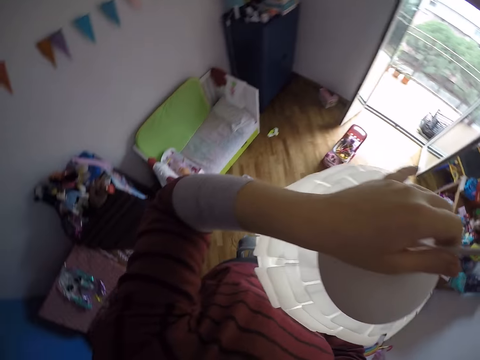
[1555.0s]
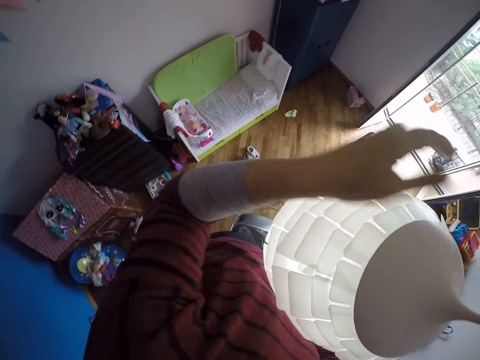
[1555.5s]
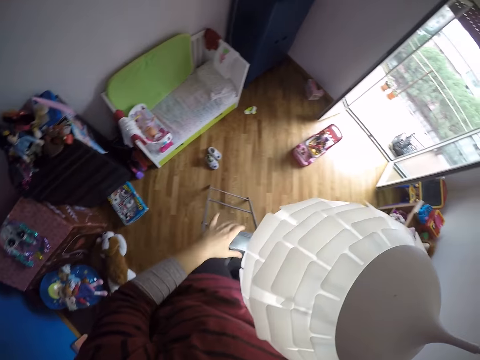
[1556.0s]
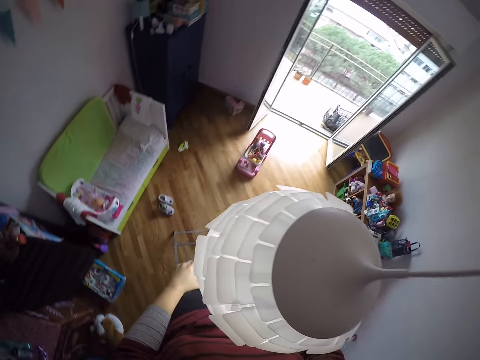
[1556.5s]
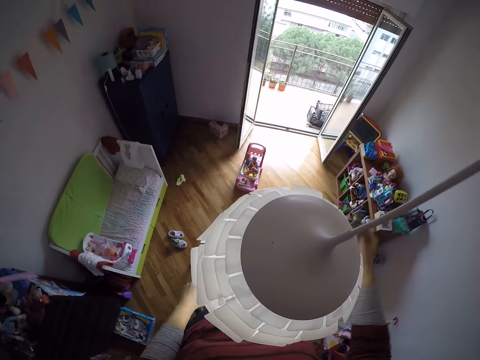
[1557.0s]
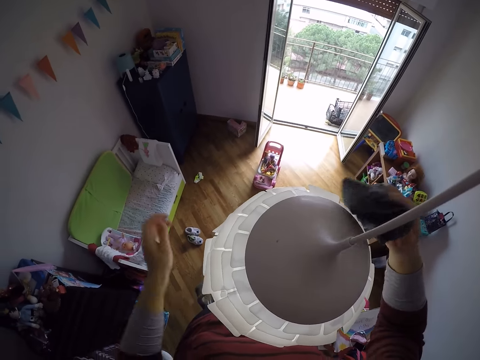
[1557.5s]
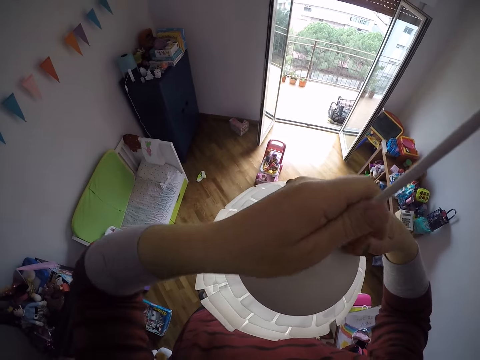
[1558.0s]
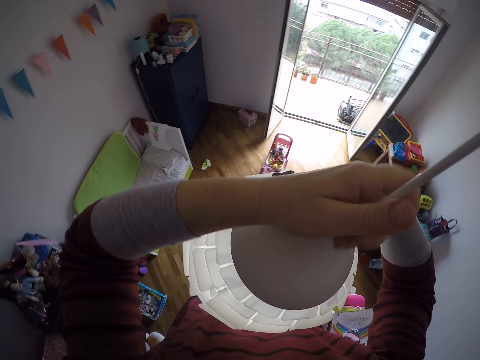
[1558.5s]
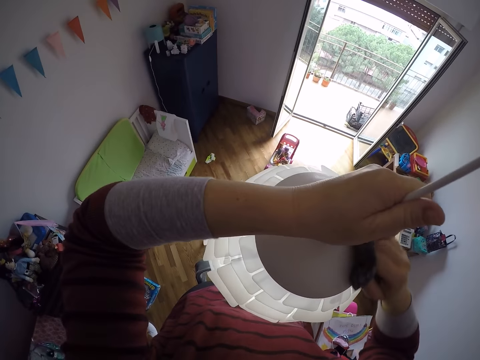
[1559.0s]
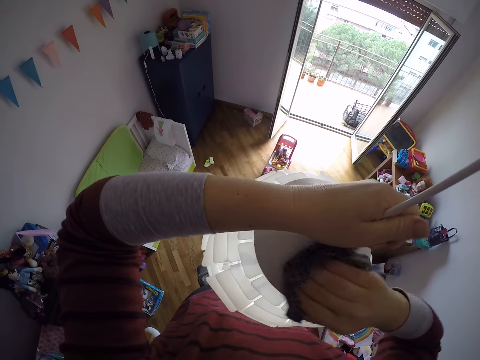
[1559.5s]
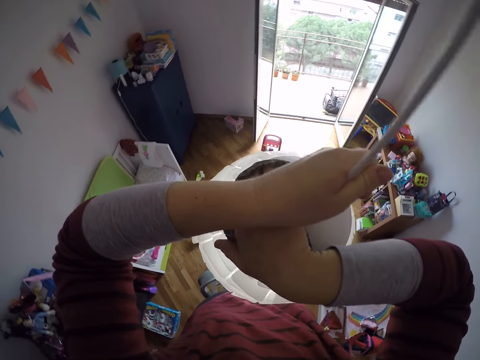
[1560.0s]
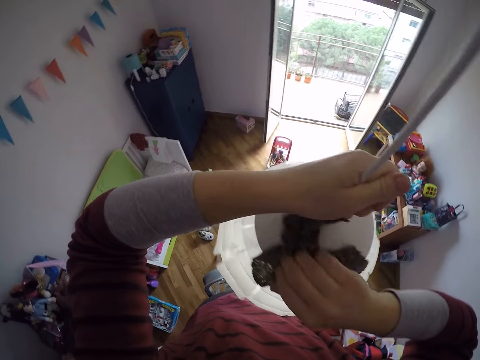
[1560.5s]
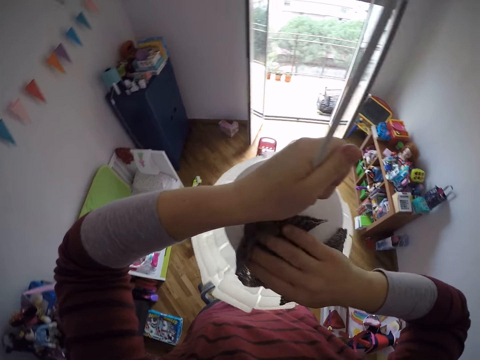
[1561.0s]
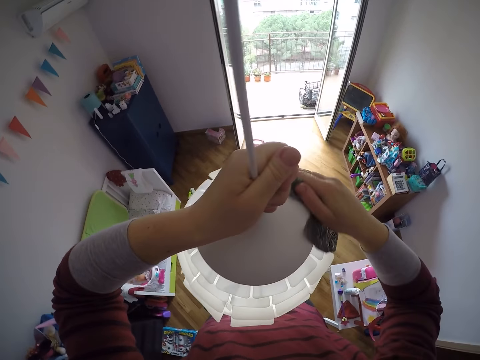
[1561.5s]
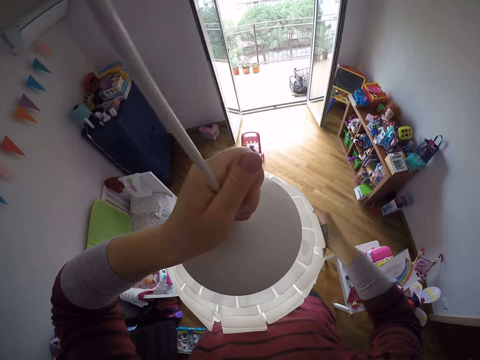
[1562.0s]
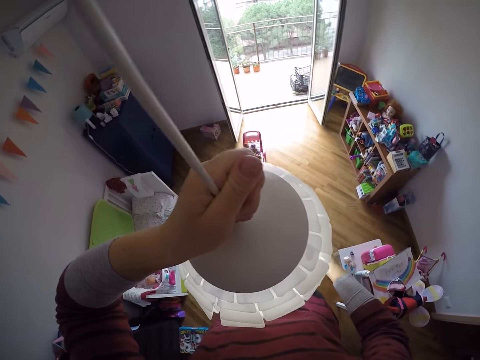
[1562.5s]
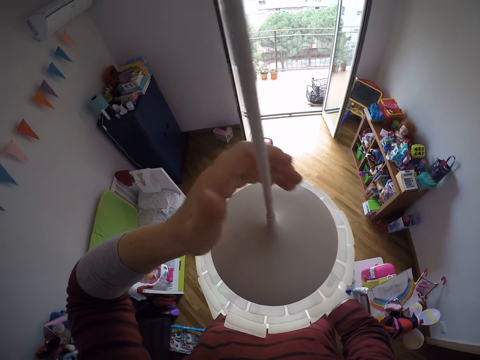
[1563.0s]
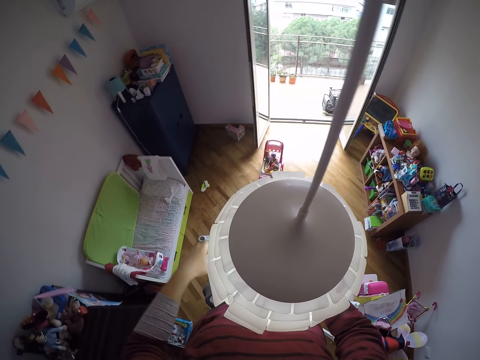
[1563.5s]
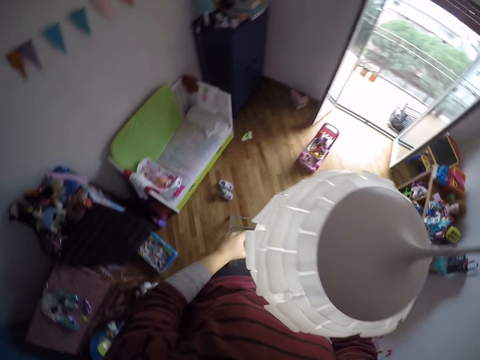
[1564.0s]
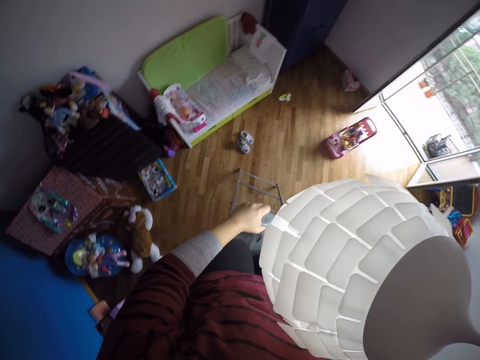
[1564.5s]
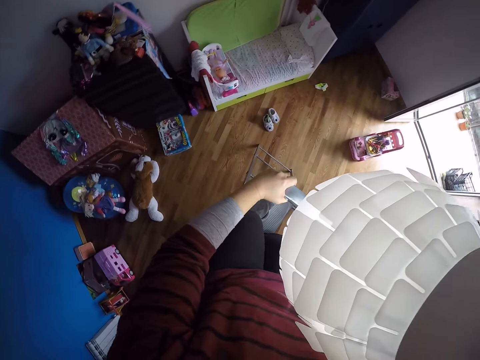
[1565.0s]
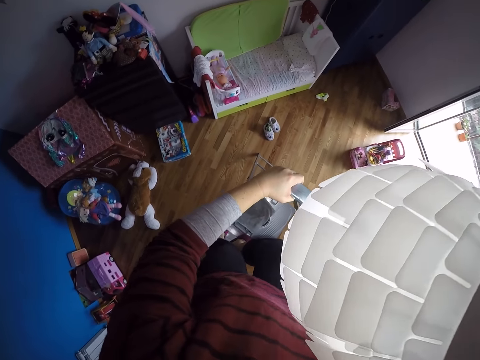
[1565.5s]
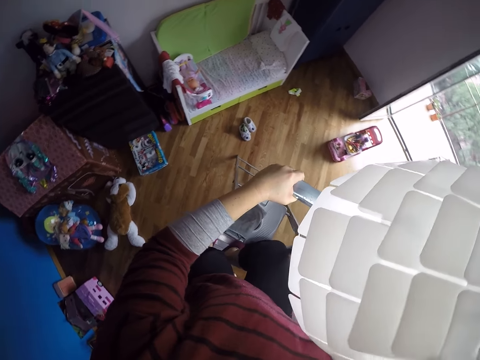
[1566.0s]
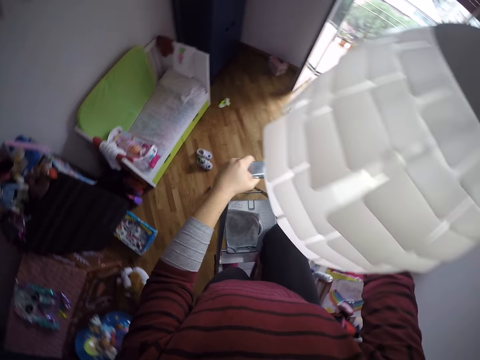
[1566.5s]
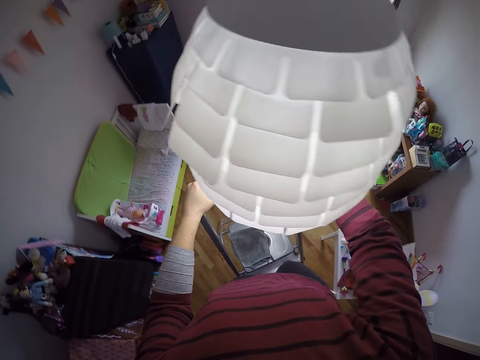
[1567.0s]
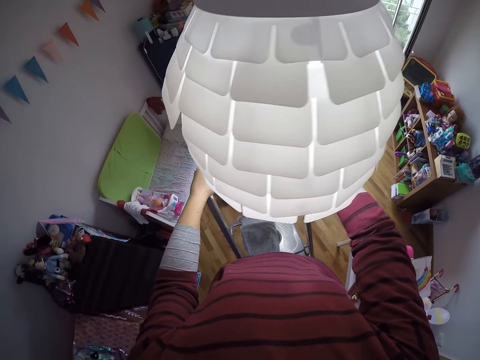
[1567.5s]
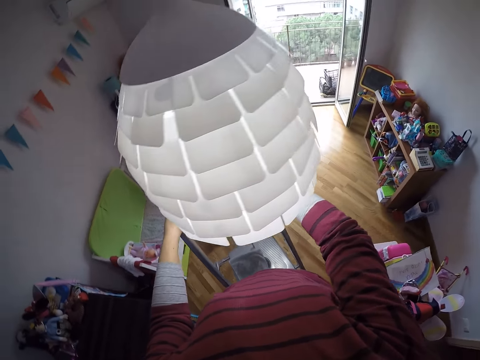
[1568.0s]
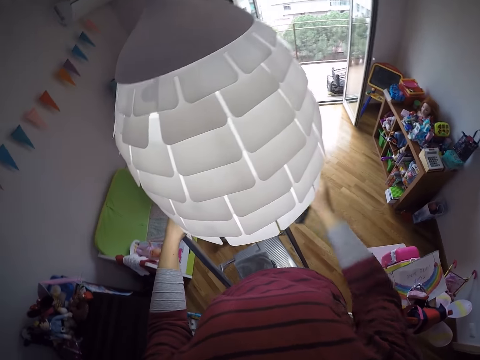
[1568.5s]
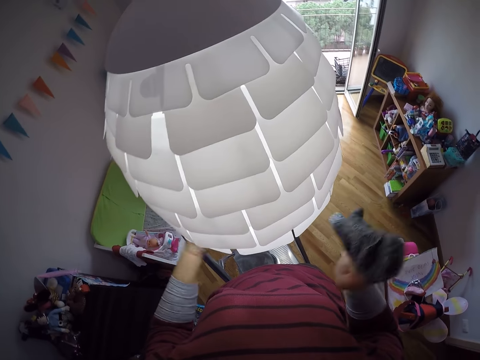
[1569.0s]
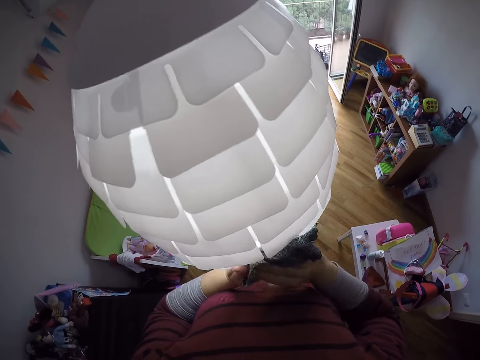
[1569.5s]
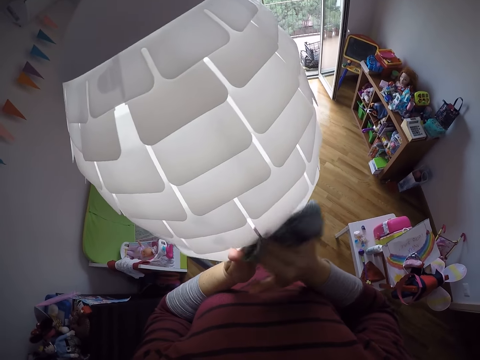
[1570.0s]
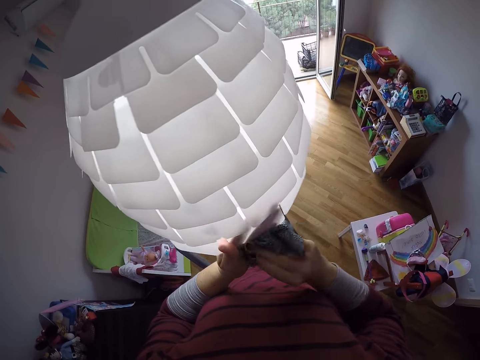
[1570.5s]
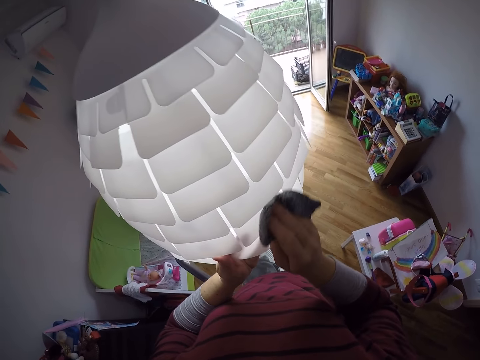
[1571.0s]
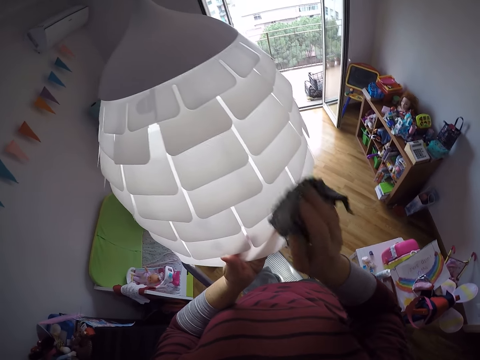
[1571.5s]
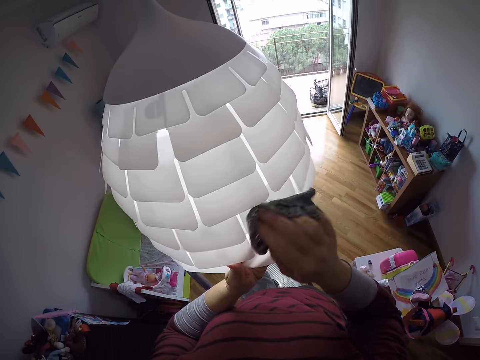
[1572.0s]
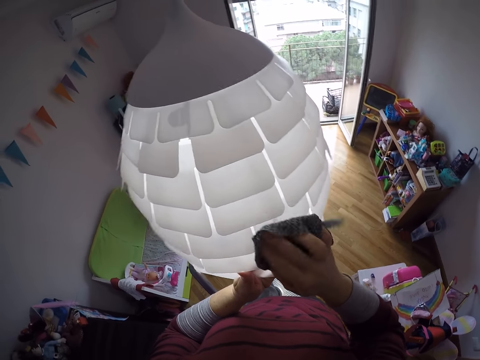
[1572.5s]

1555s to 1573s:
The camera wearer turns around. She holds the ladder, moves her hands upwards, and holds the lampshade. She wipes the lampshade with a piece of cloth. She holds the ladder. She climbs a bit down the ladder. She cleans the lampshade with the towel in her right hand.

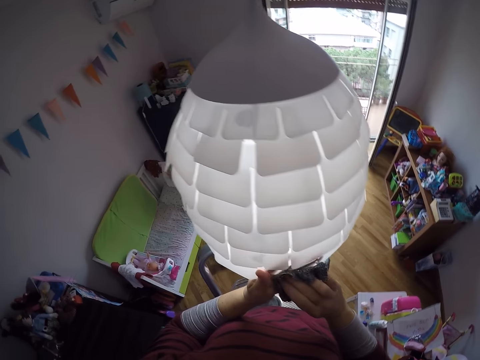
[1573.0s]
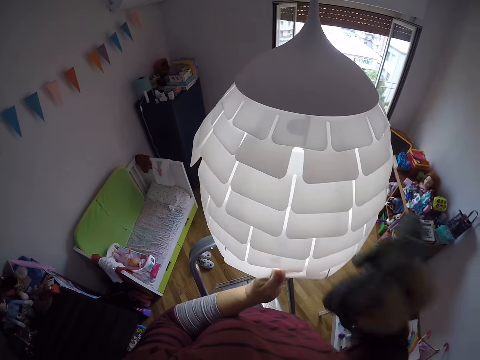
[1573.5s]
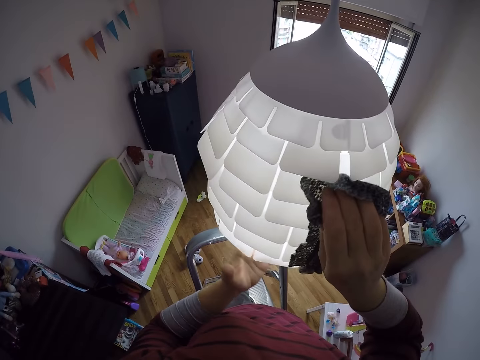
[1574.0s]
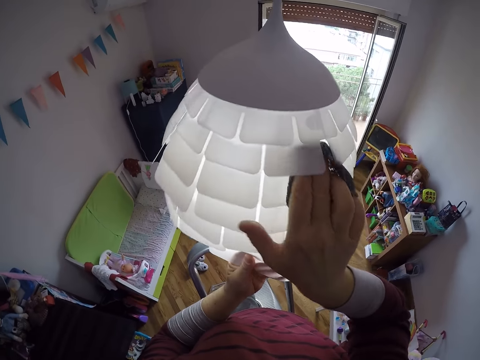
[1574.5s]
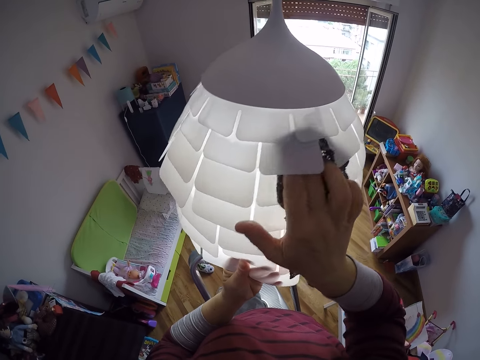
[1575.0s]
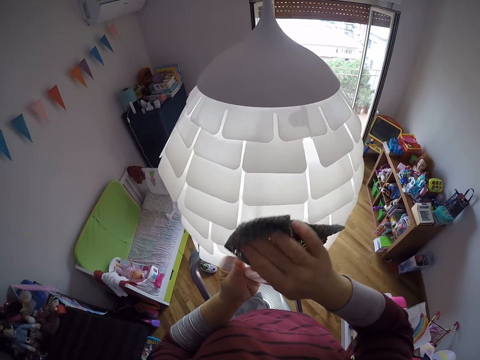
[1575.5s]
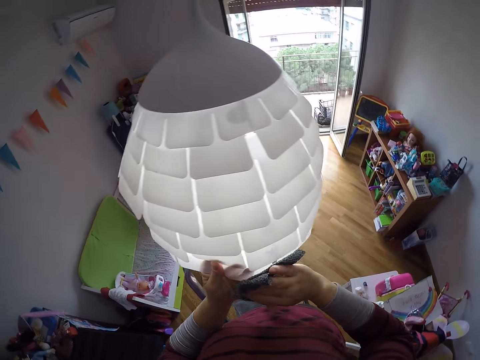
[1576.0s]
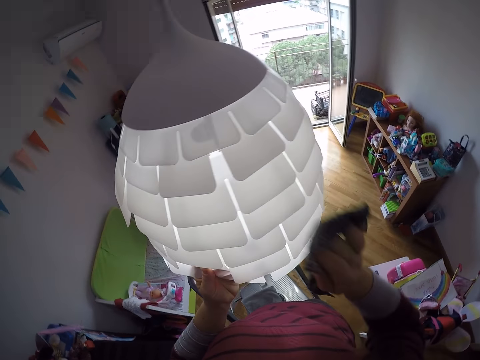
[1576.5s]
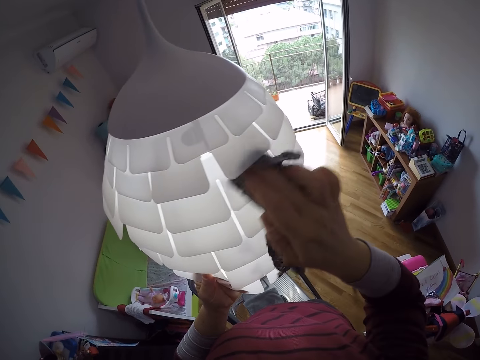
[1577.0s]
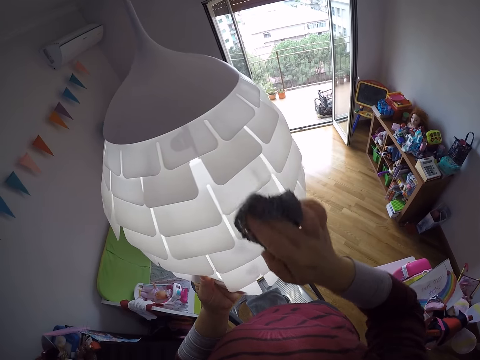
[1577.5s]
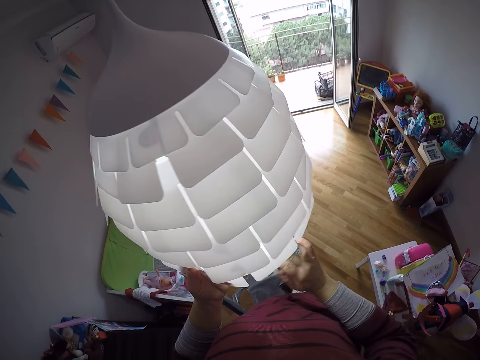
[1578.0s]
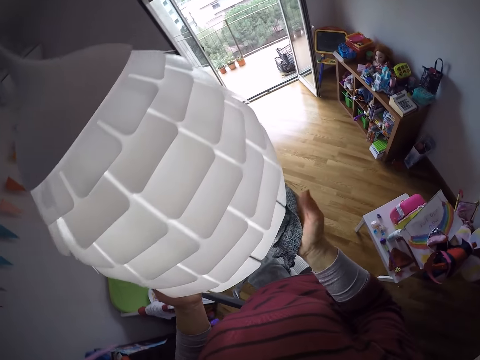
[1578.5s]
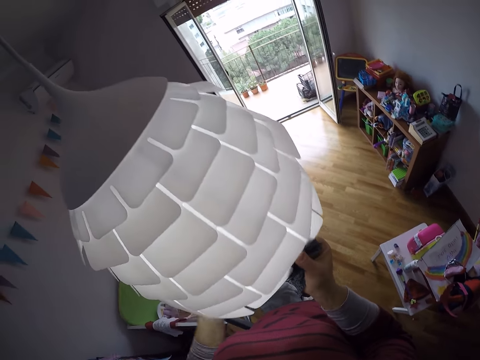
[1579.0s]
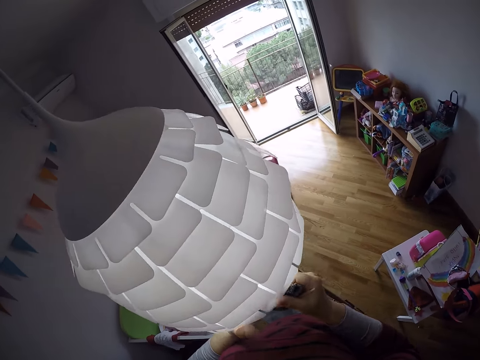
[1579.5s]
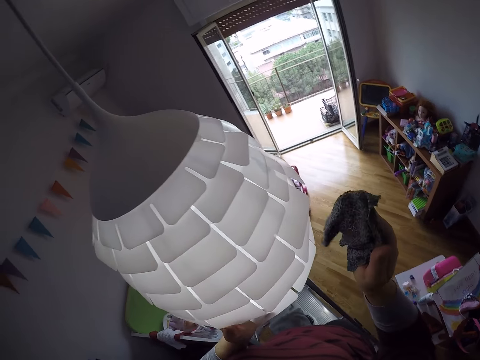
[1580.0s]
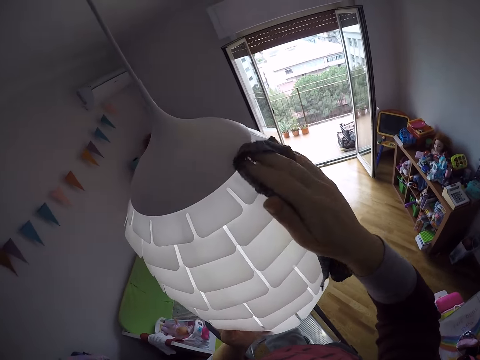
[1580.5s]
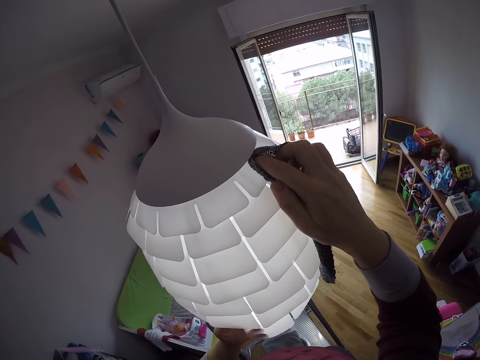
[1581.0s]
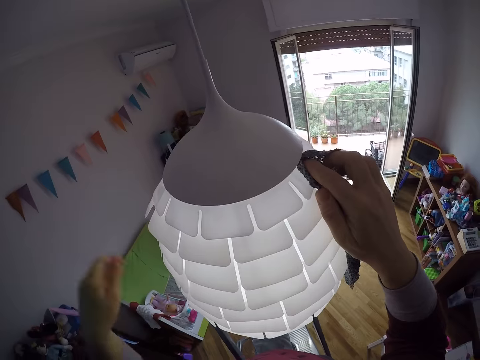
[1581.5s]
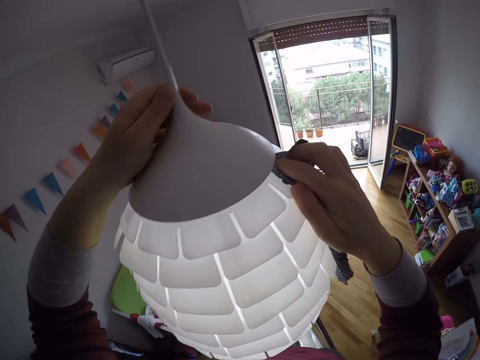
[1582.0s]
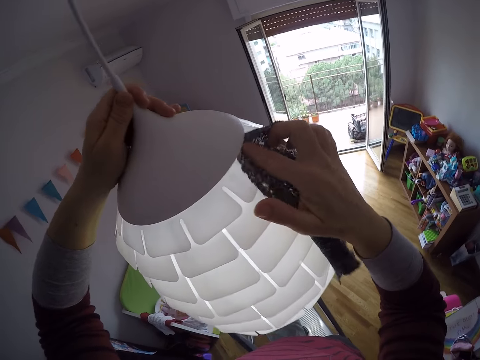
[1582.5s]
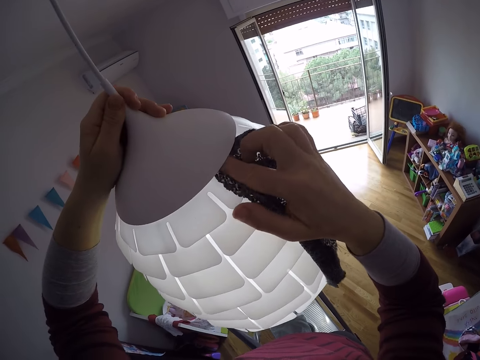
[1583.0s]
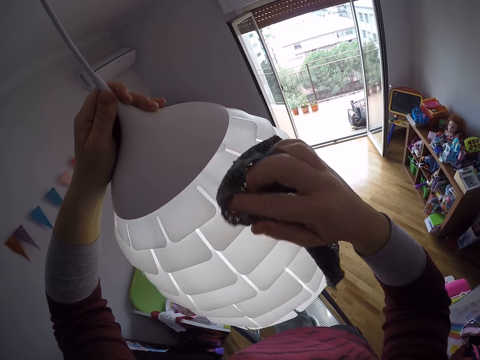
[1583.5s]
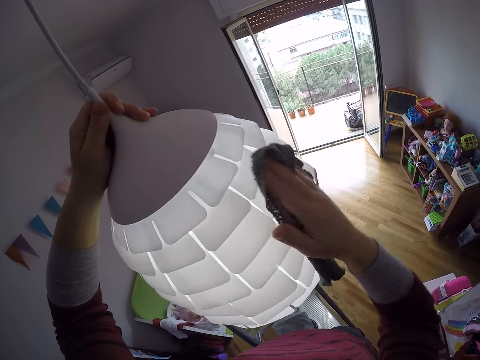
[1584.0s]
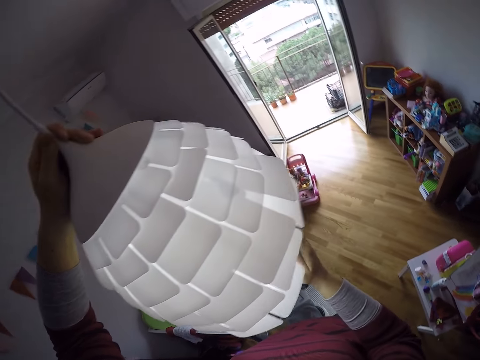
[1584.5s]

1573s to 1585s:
The camera wearer turns the lampshade. They wipe the lampshade with a piece of cloth. They hold the lampshade. They wipe the lampshade with the piece of cloth.
